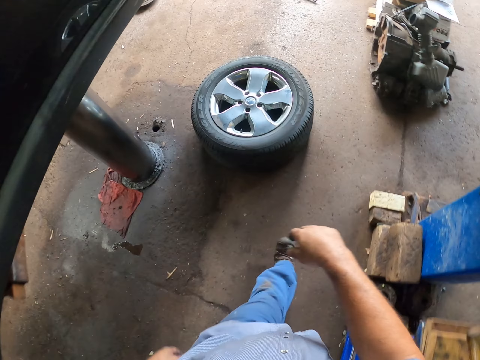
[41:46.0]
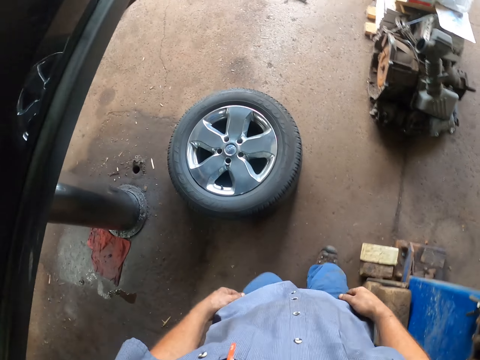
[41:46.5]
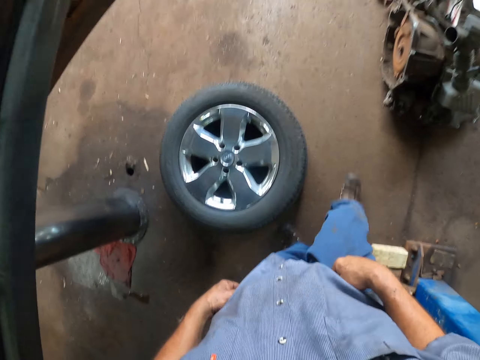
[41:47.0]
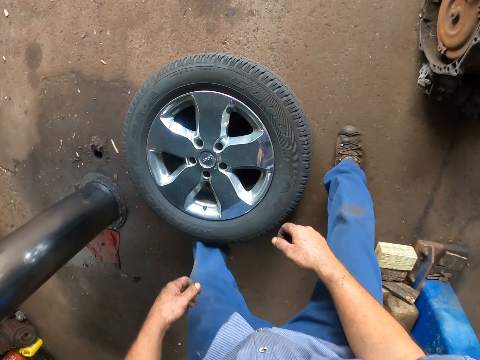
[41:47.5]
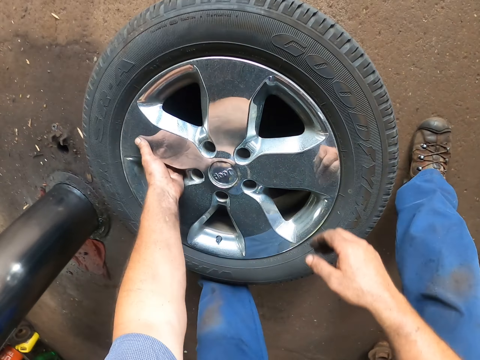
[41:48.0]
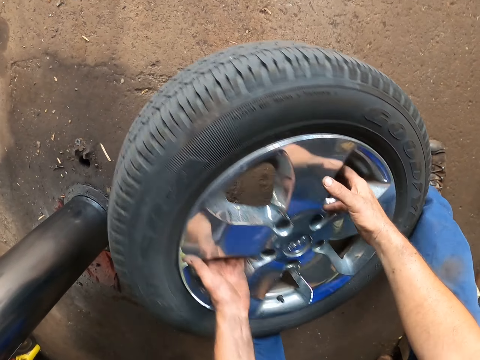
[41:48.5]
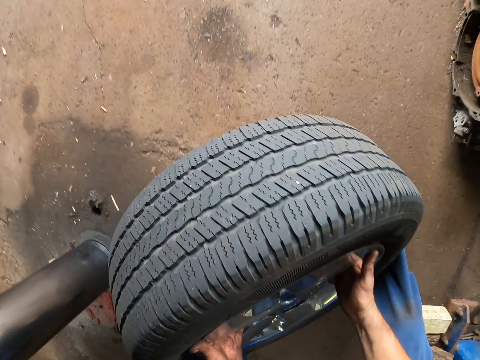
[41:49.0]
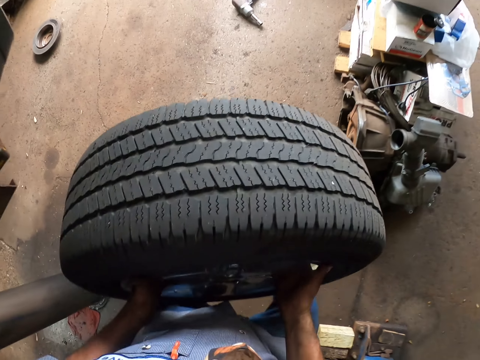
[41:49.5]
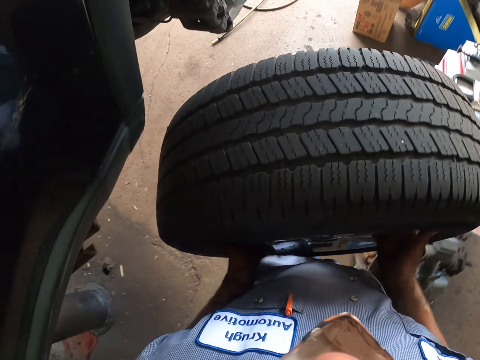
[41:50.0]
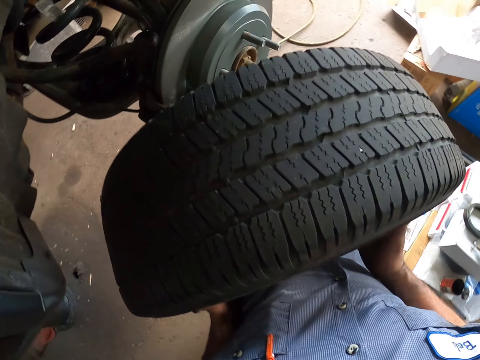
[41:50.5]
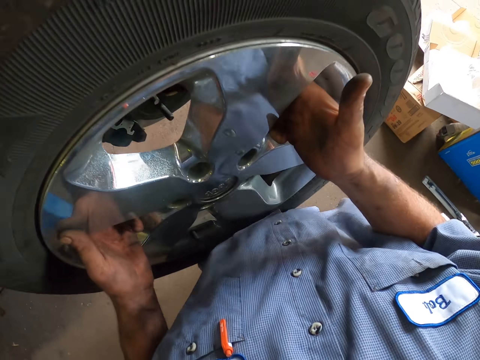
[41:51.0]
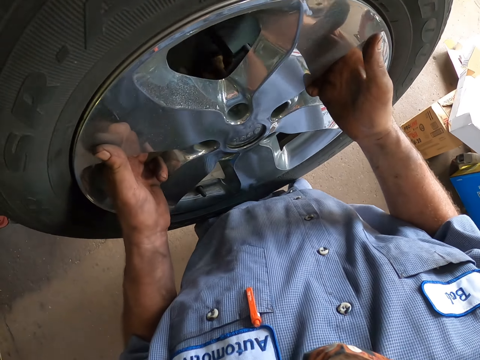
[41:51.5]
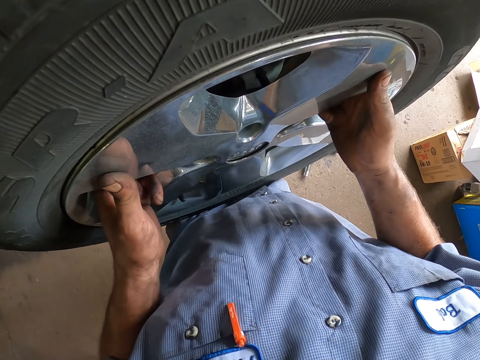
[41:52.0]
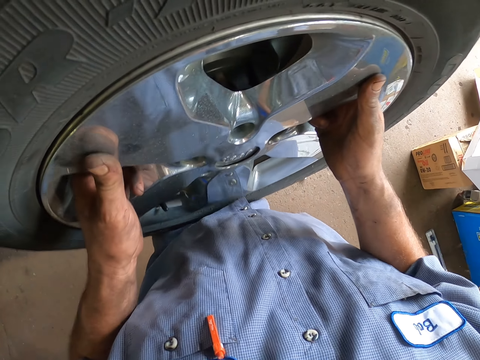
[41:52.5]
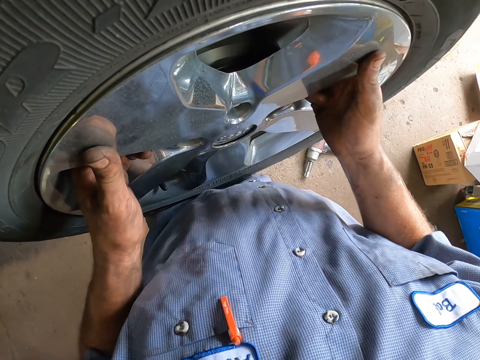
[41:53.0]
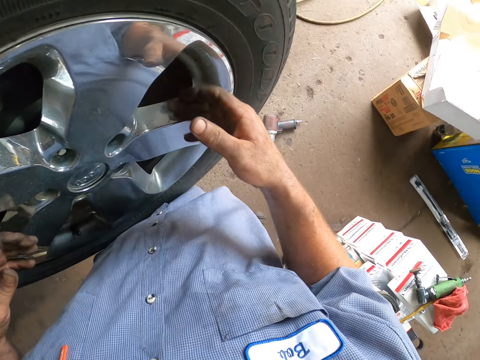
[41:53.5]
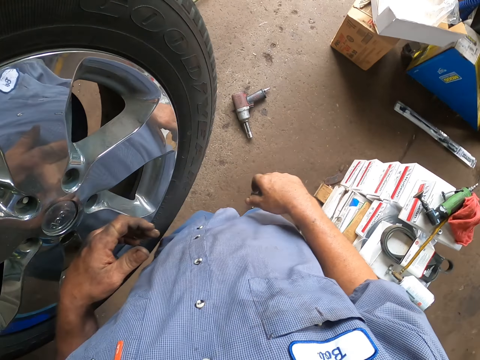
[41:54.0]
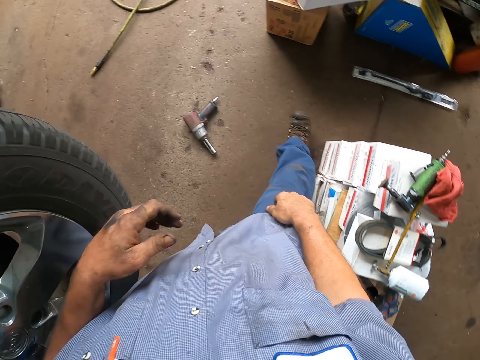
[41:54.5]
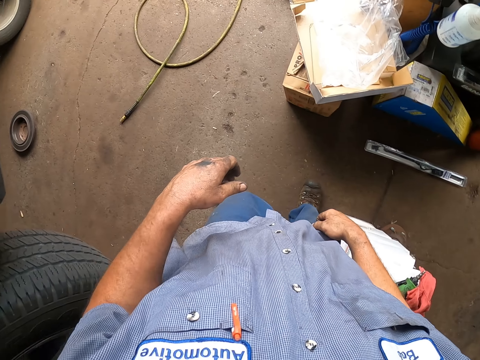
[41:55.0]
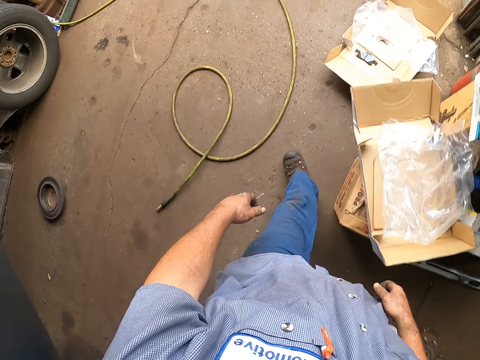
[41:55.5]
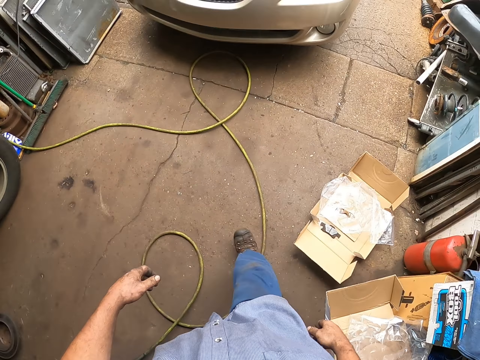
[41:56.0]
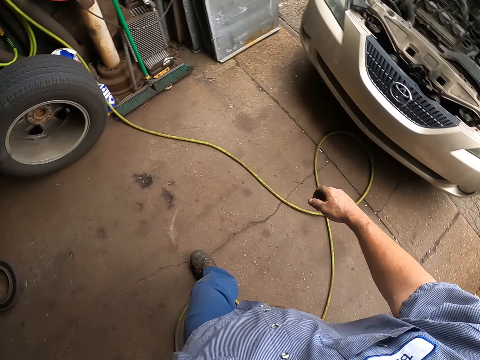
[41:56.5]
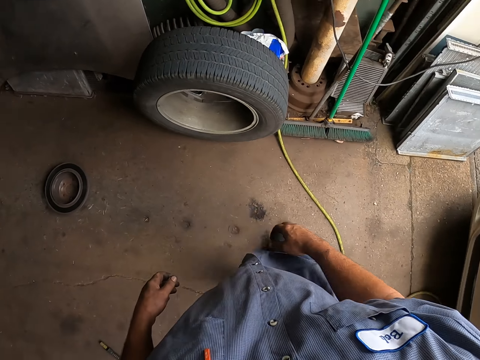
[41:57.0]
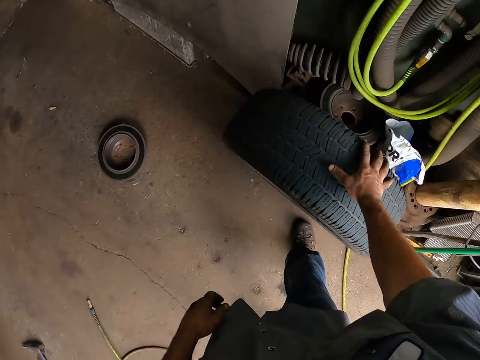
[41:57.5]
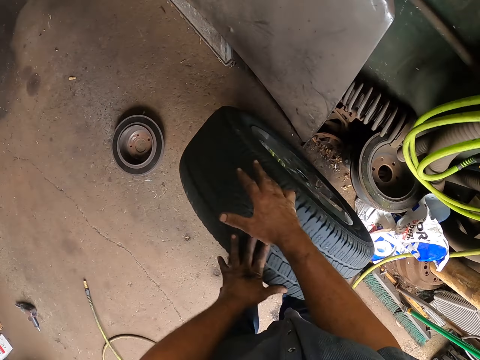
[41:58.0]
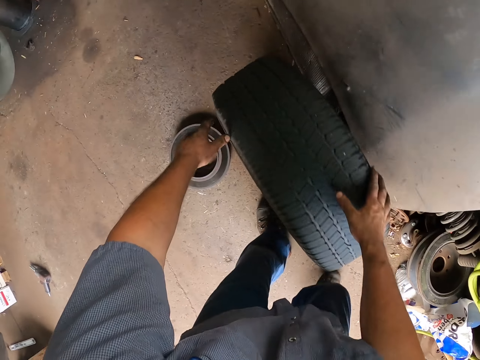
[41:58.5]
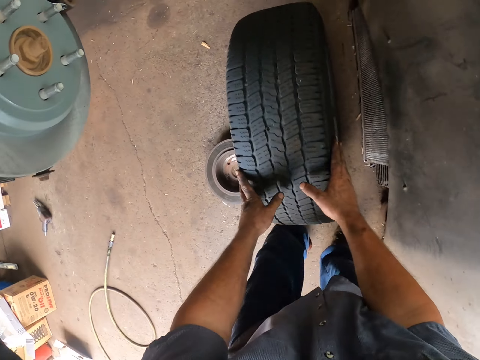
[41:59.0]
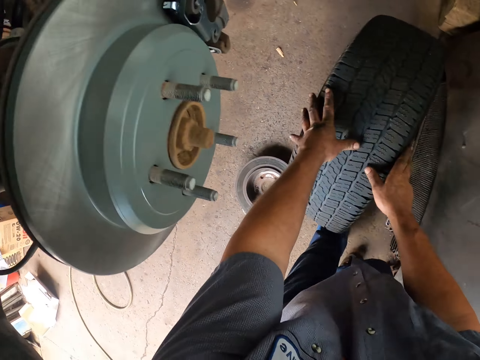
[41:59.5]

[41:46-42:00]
The camera wearer picks up a car wheel. They fix the car wheel. They put the wheel on the wheel hub. They walk around the garage. They move to the wheel. They push the wheel on the ground.

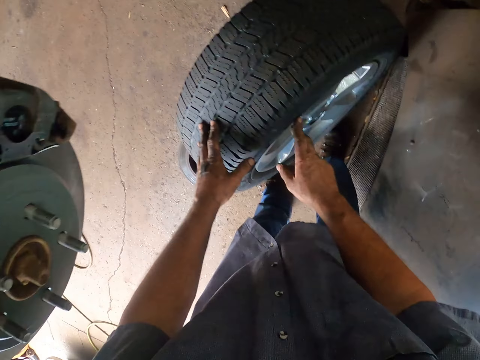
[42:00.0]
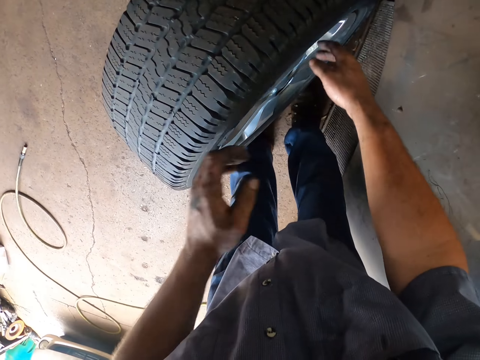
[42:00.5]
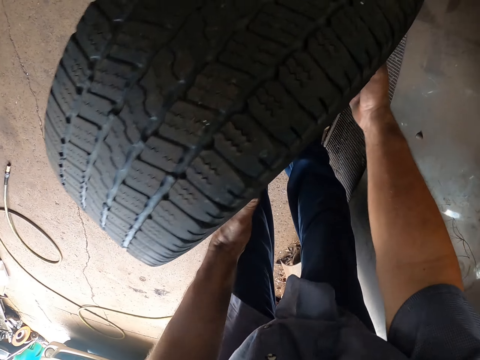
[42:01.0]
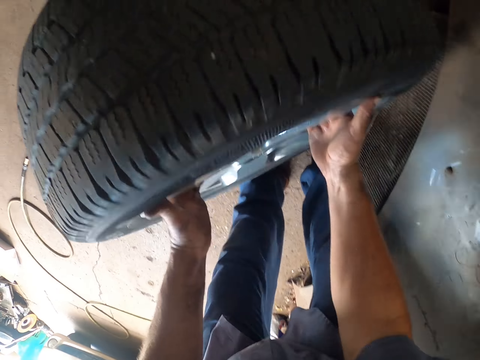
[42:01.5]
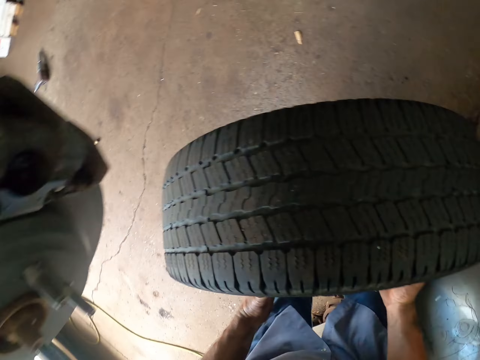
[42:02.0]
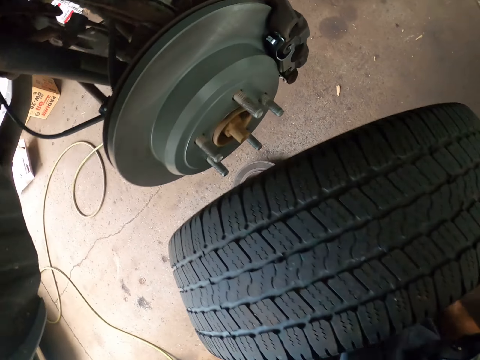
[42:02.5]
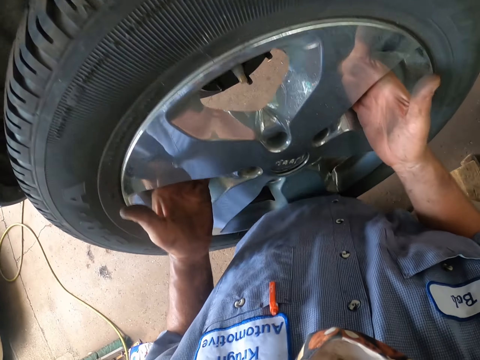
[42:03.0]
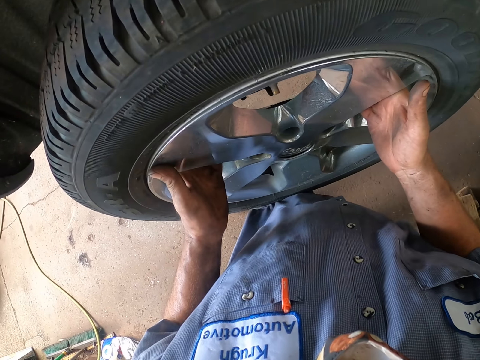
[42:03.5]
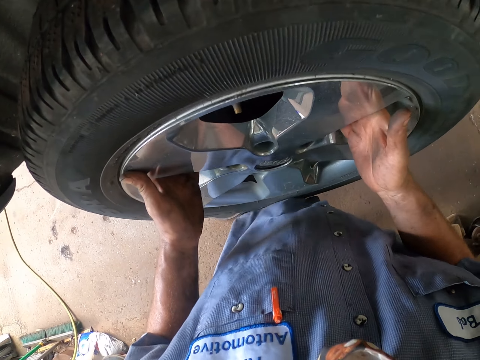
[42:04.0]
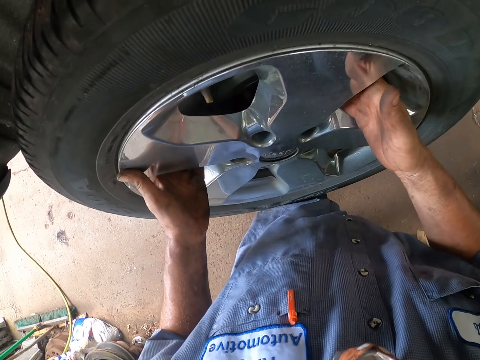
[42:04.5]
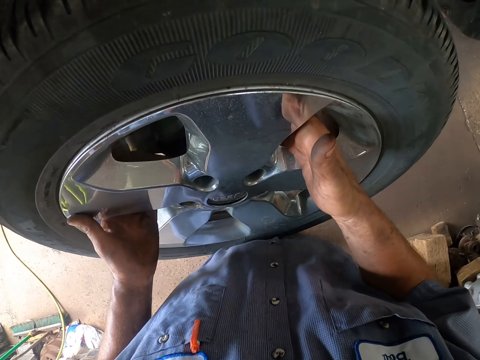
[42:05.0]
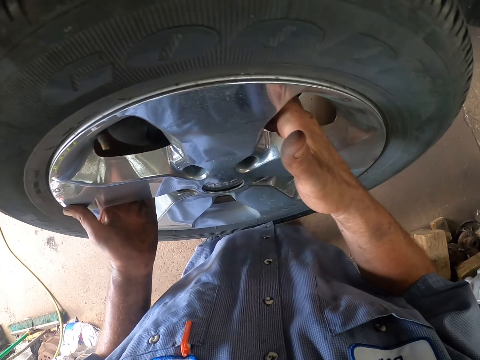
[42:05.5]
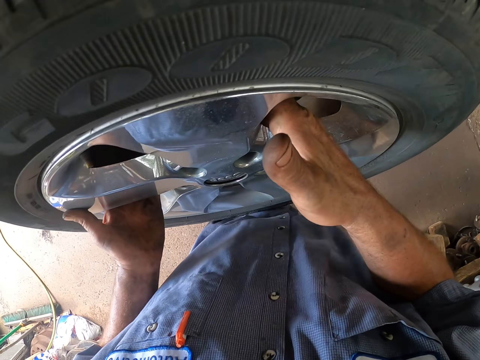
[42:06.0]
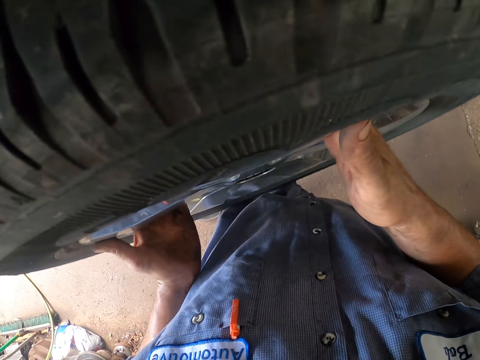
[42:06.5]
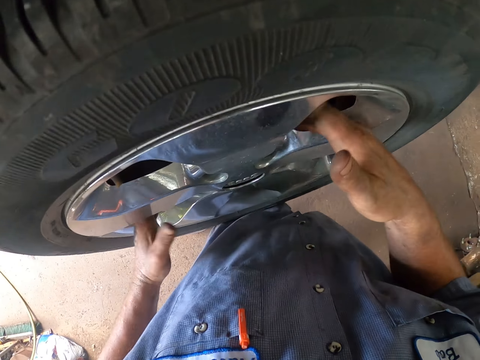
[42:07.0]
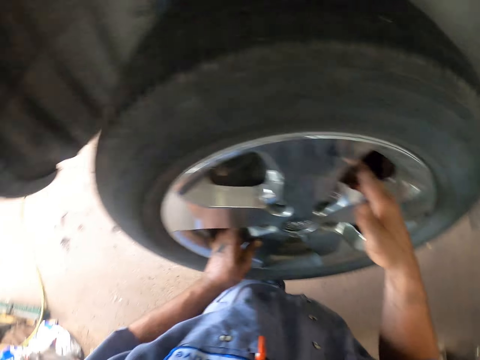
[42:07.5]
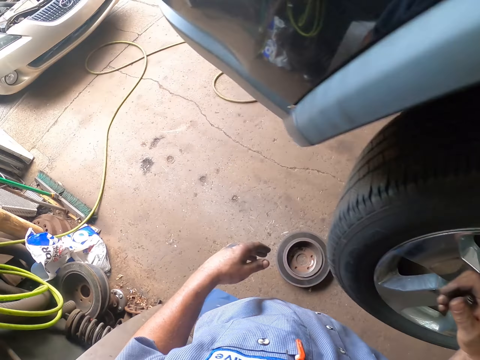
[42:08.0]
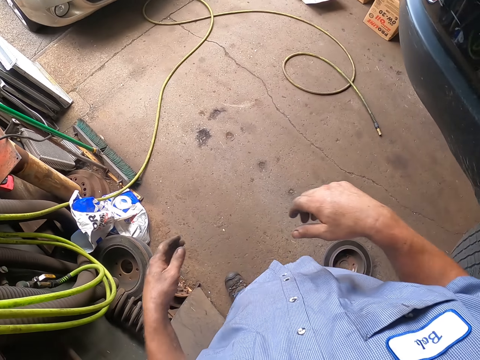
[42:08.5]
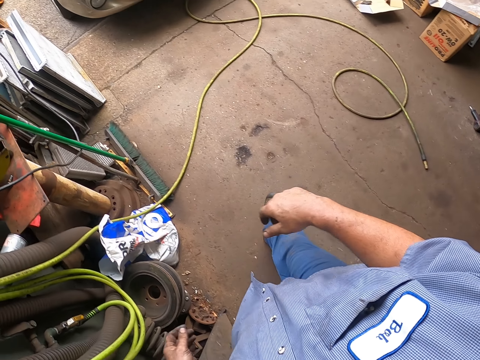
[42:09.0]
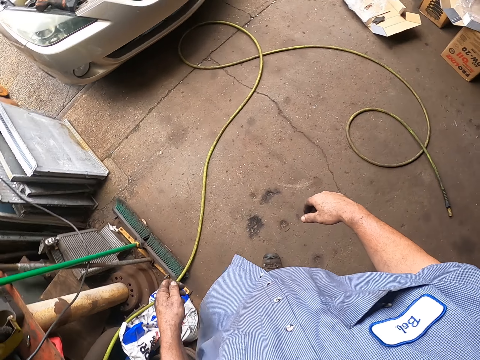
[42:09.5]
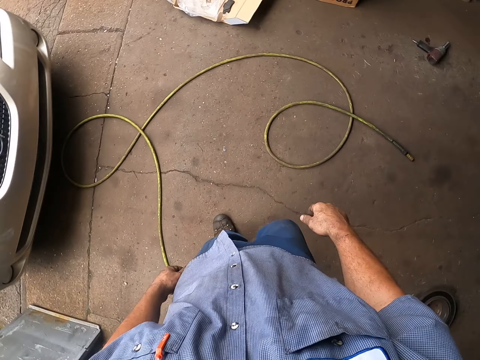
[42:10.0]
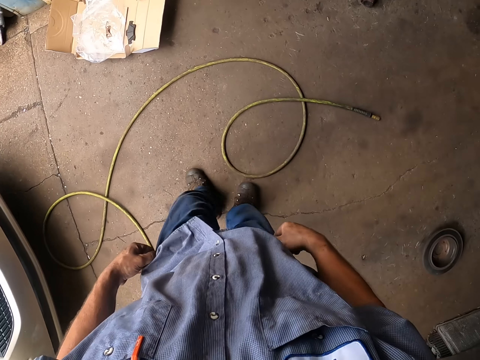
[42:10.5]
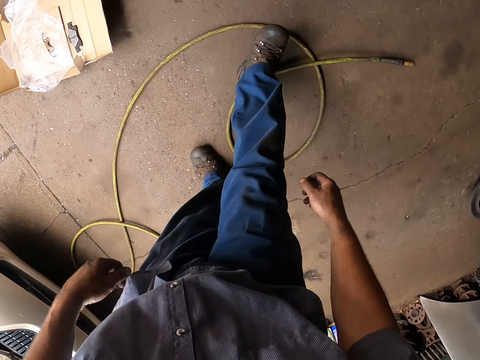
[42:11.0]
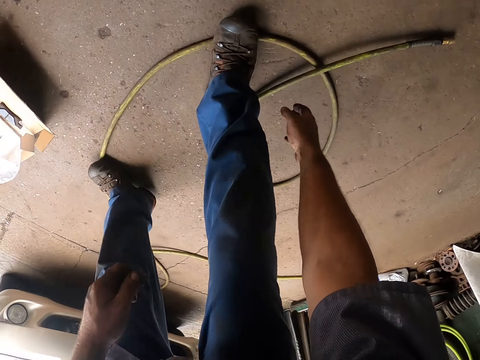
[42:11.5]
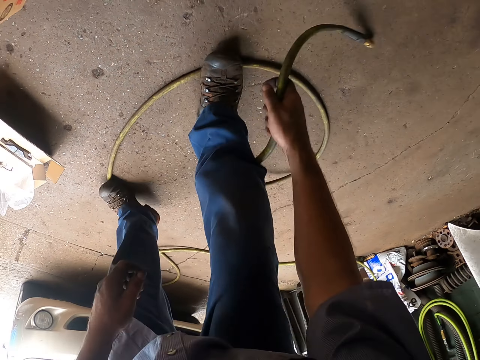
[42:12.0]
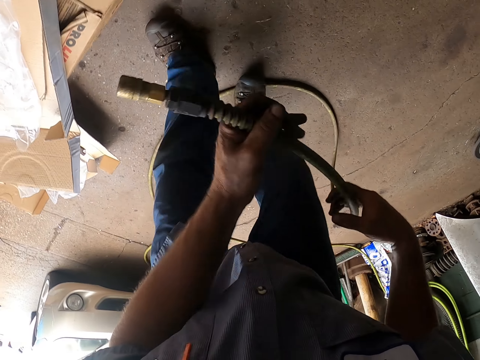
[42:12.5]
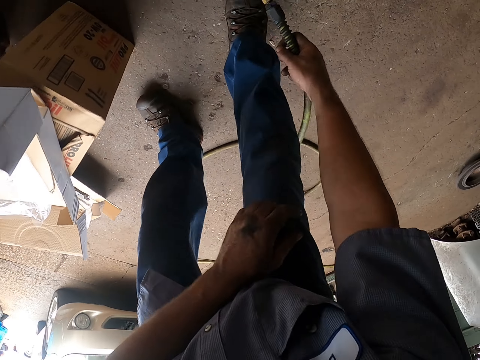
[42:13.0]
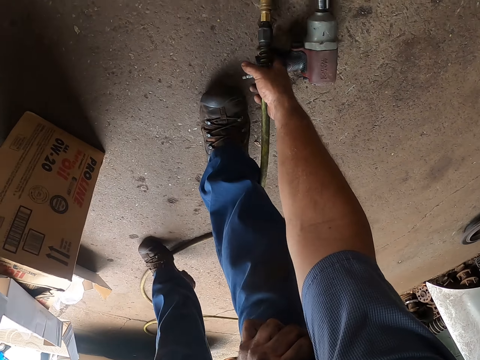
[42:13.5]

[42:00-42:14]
The camera wearer picks up a car wheel. They carry the wheel. They put the wheel on the wheel hub. They fix the car wheel. They walk to the power nut driver. They pick up a wire cord.
